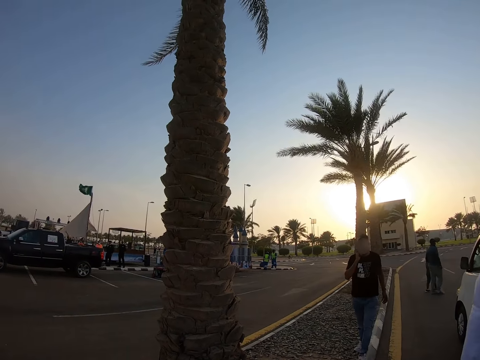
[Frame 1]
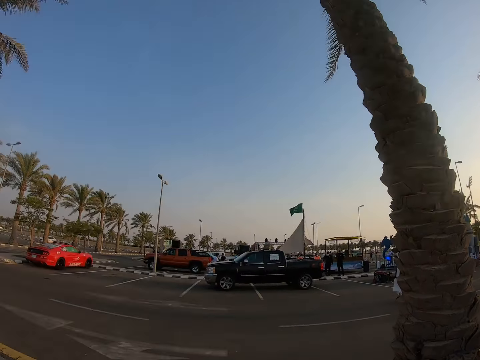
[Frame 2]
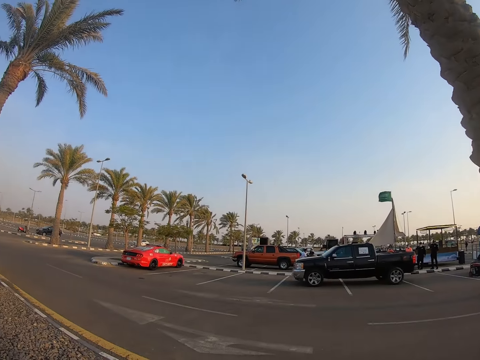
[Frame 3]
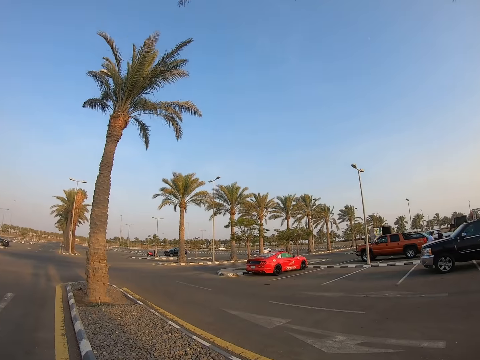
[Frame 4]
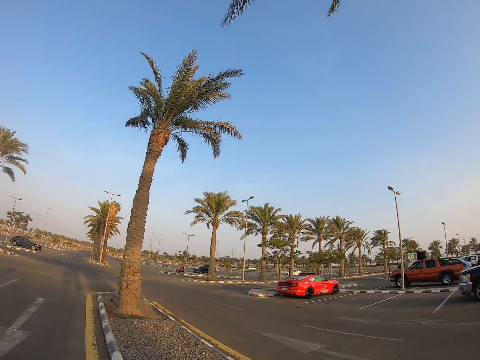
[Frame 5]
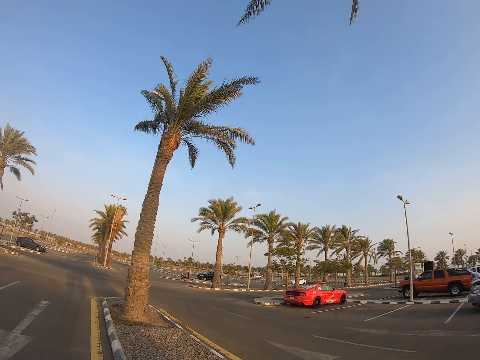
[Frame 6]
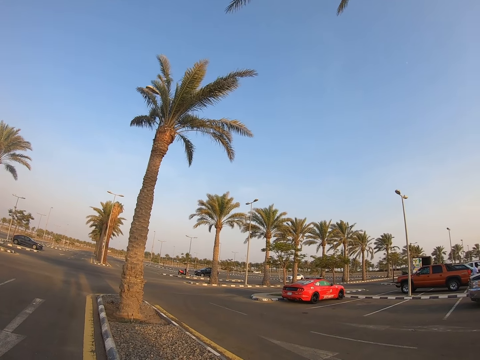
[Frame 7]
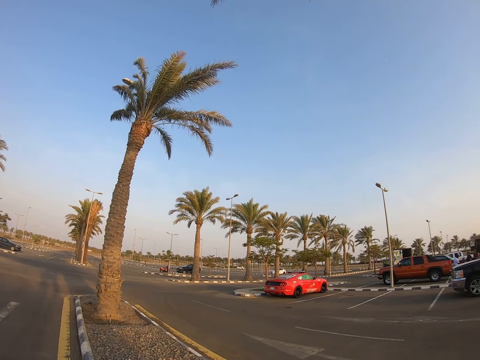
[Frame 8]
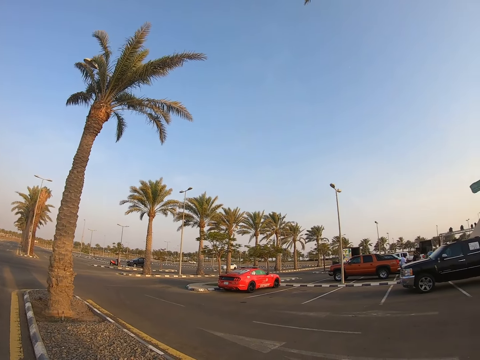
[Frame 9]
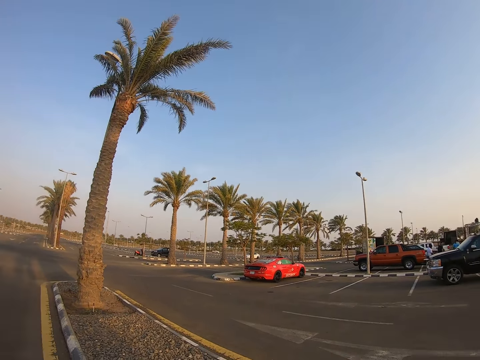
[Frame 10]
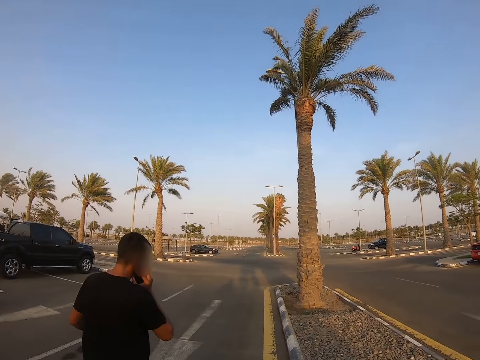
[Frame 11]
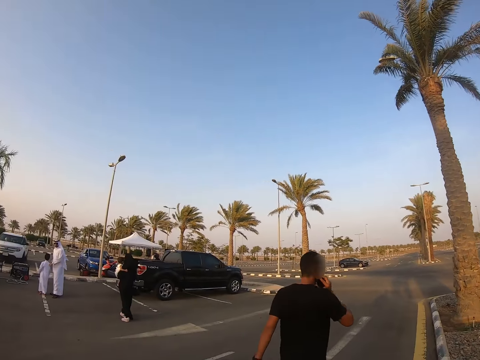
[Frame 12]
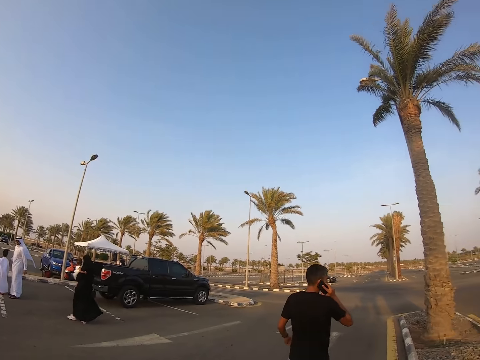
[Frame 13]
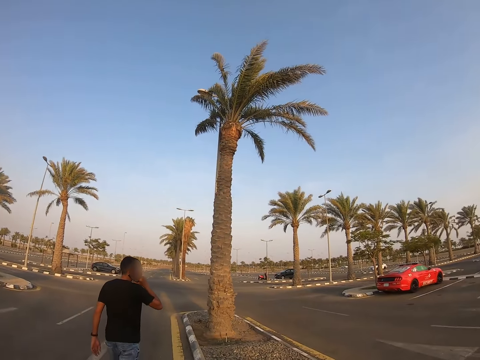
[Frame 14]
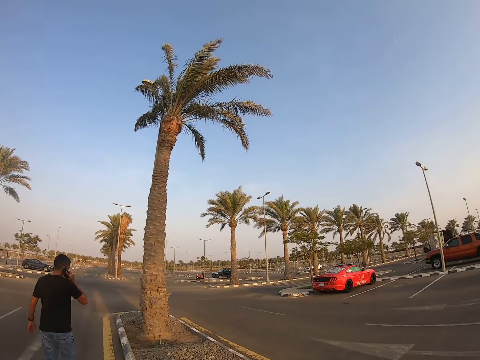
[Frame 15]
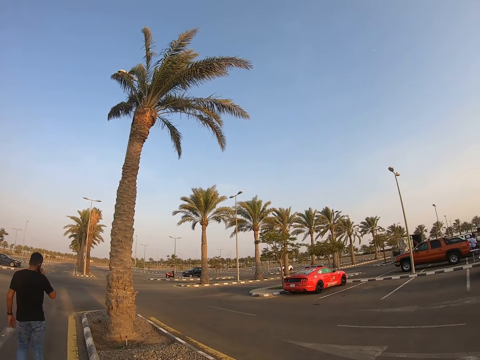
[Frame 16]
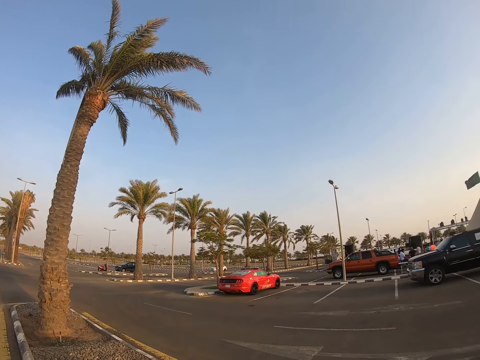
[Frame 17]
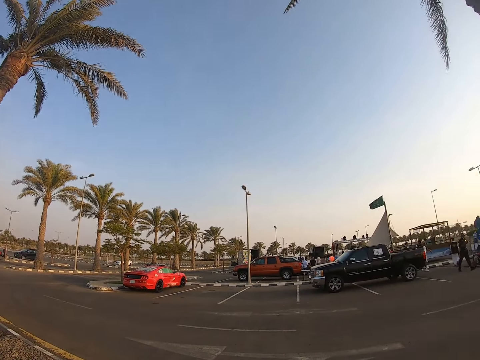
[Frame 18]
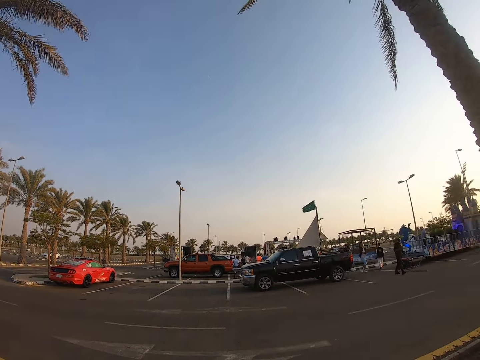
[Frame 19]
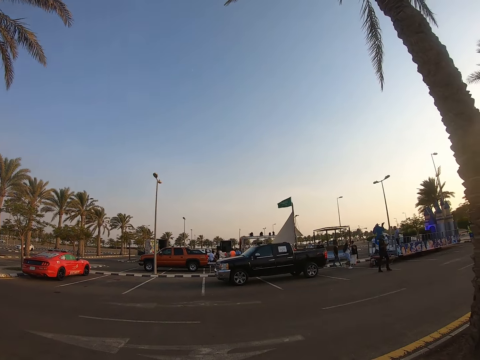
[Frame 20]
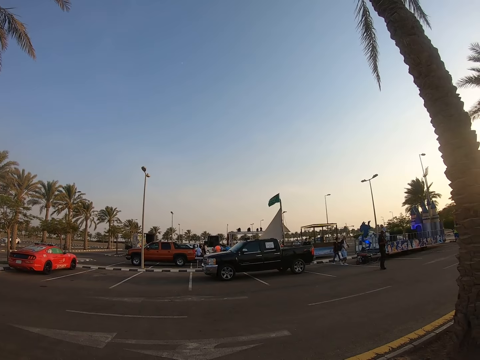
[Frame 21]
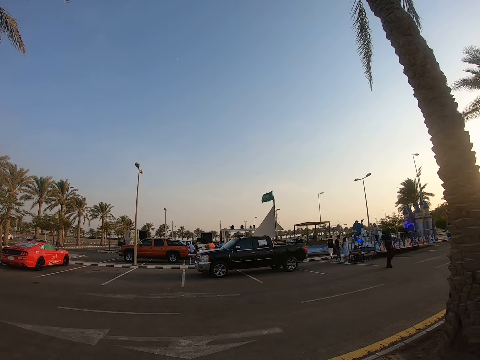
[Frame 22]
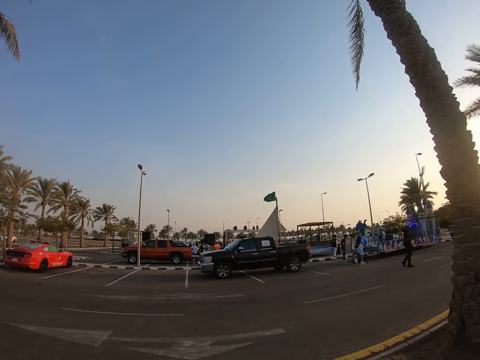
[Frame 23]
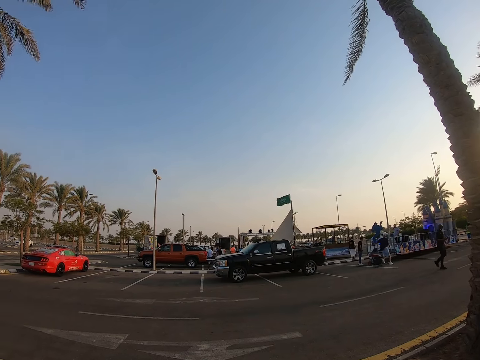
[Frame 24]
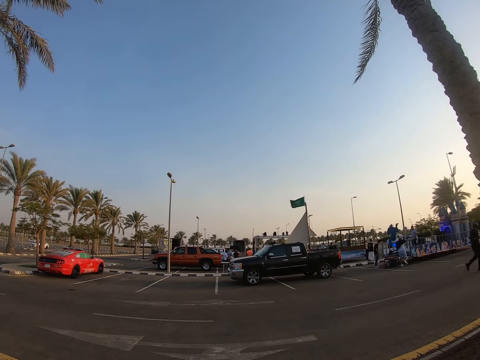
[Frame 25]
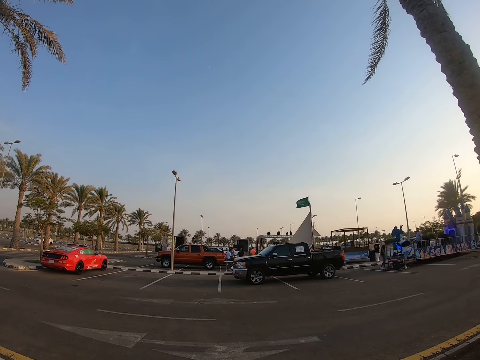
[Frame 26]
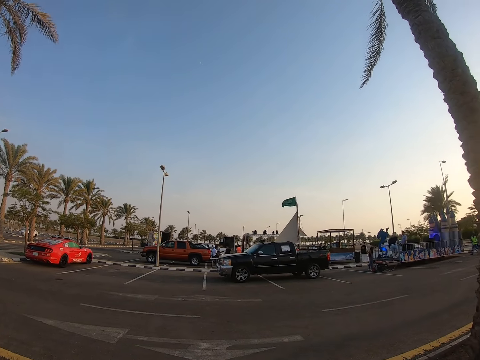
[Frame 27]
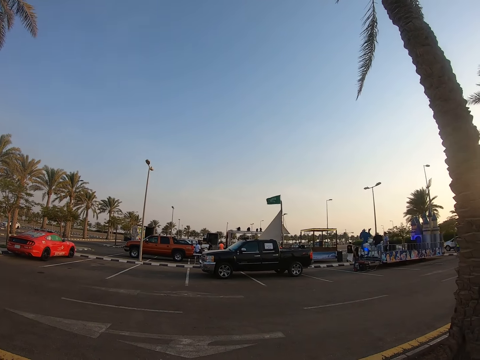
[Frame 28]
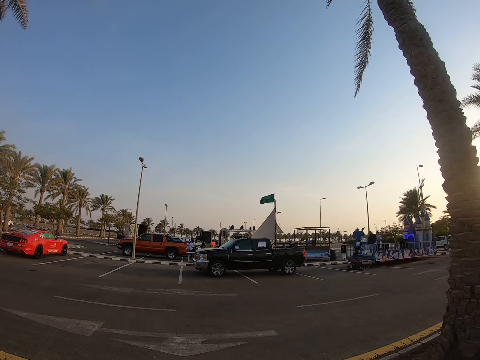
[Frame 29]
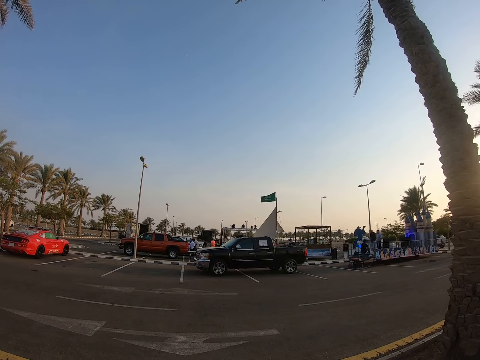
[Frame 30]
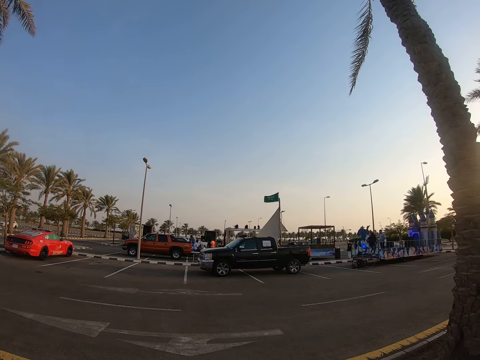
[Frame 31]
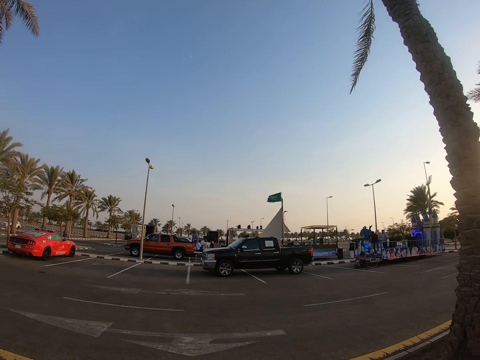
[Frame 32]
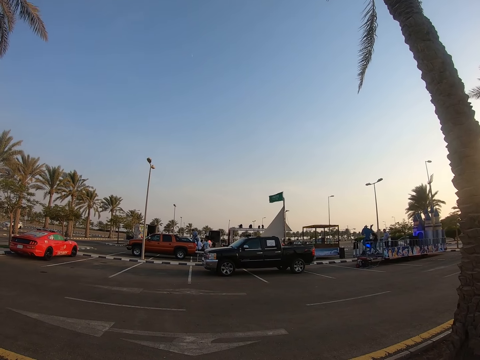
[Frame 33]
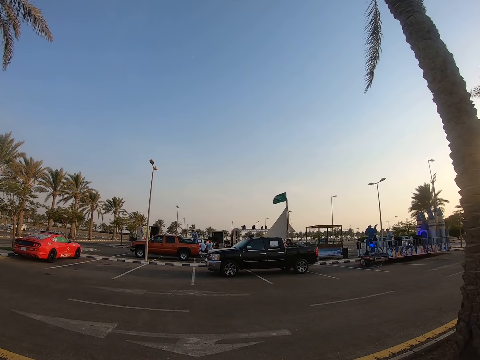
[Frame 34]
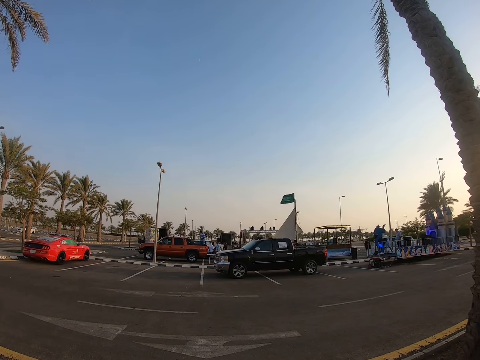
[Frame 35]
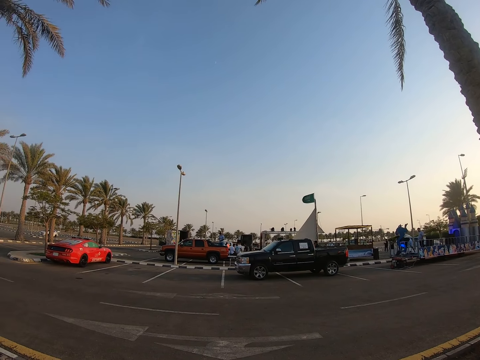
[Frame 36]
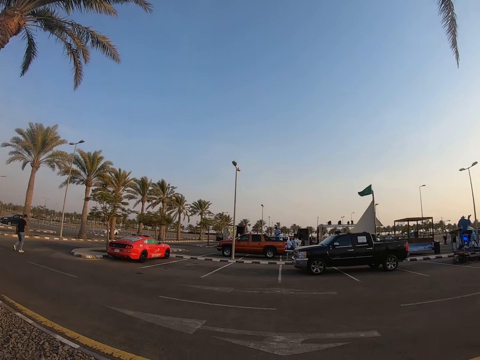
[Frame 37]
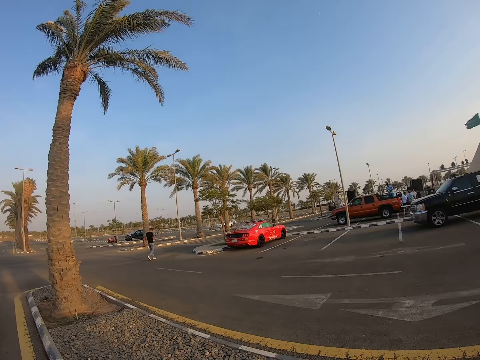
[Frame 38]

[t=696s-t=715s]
The camera wearer looks around the parking. A man calls with a phone and walks along the path. The camera wearer walks around the parking. Another man walks around the parking. The first man calls with a phone and walks along the road. The camera wearer looks around the parking. The other man walks around the parking.
